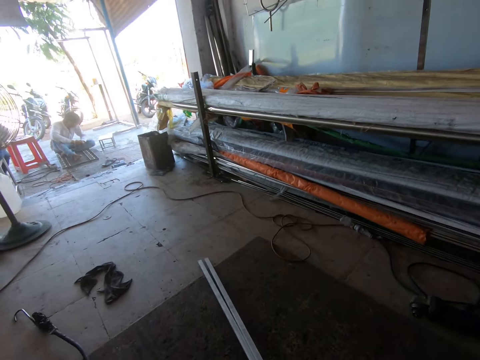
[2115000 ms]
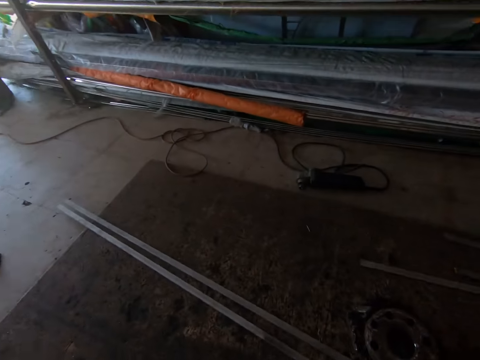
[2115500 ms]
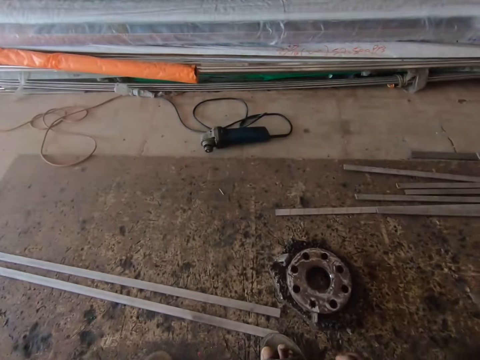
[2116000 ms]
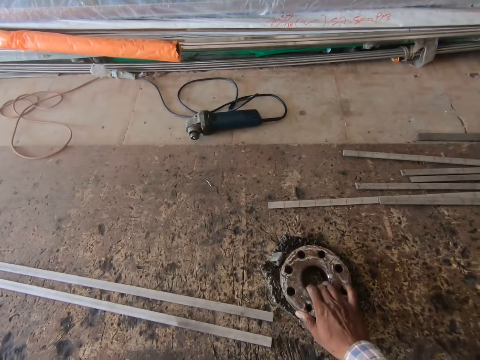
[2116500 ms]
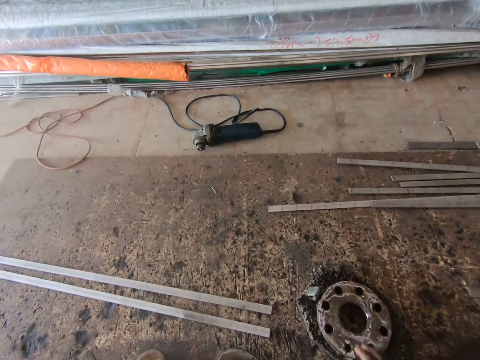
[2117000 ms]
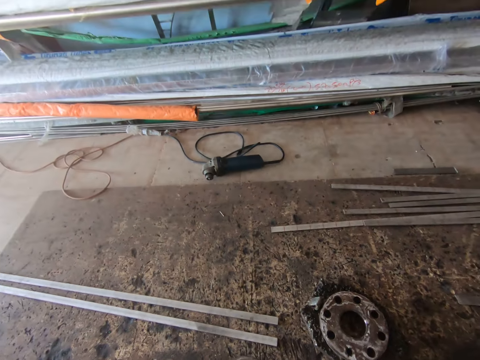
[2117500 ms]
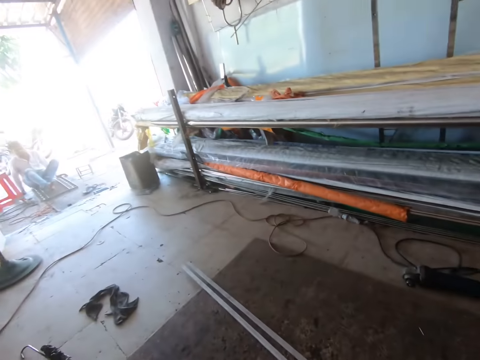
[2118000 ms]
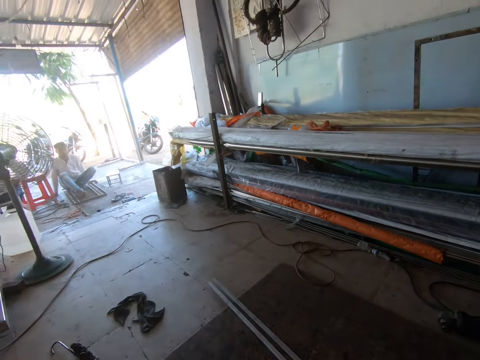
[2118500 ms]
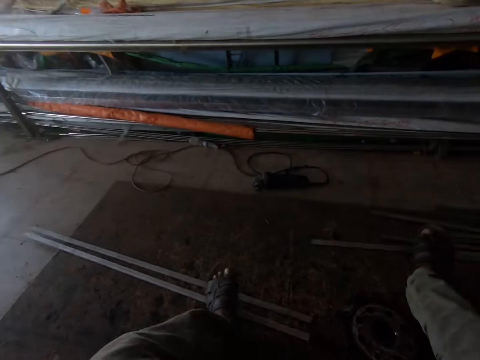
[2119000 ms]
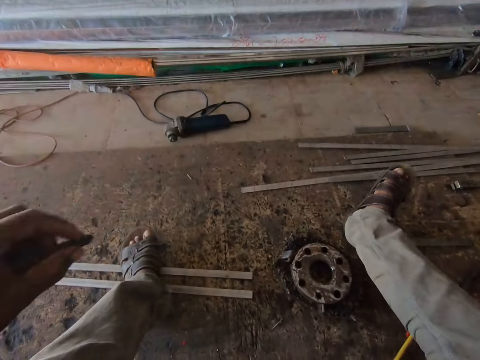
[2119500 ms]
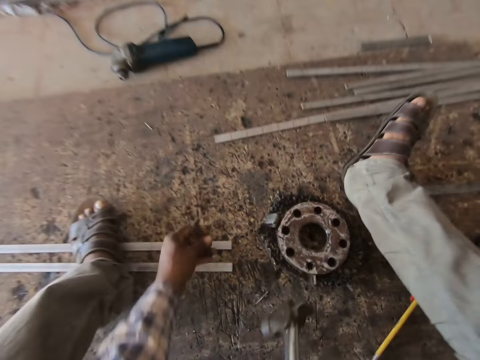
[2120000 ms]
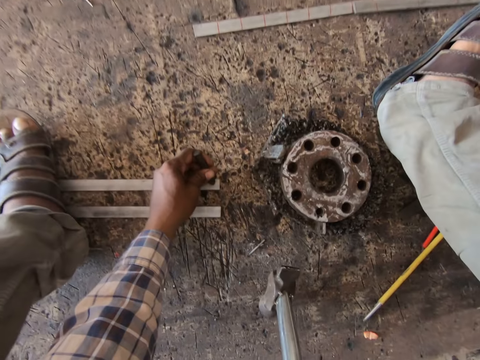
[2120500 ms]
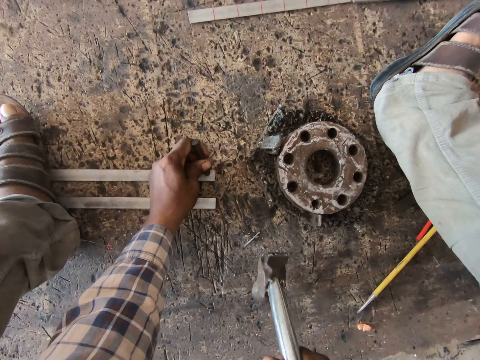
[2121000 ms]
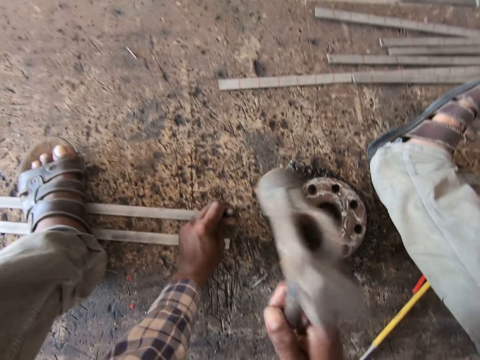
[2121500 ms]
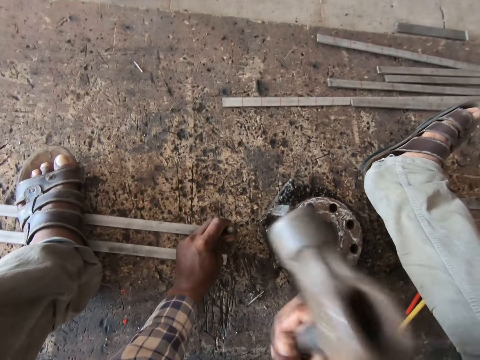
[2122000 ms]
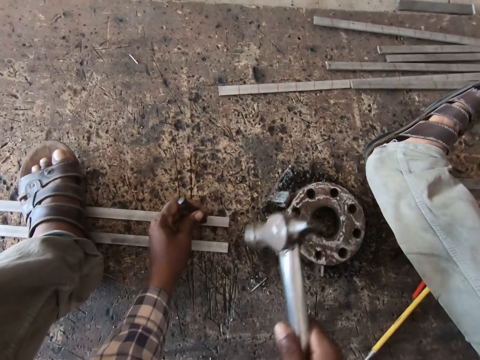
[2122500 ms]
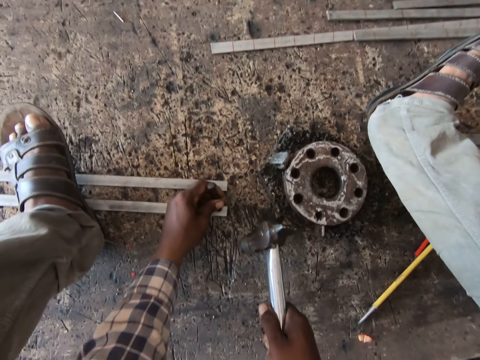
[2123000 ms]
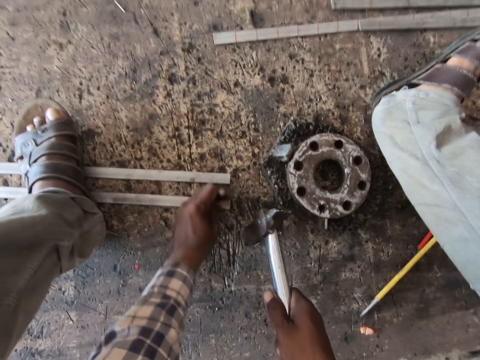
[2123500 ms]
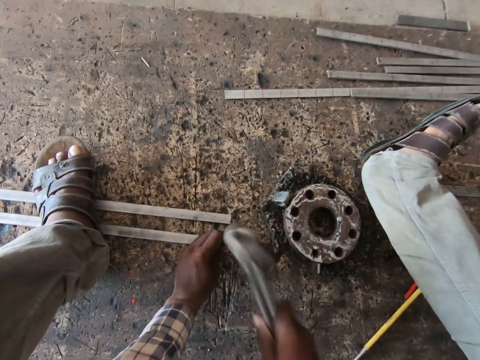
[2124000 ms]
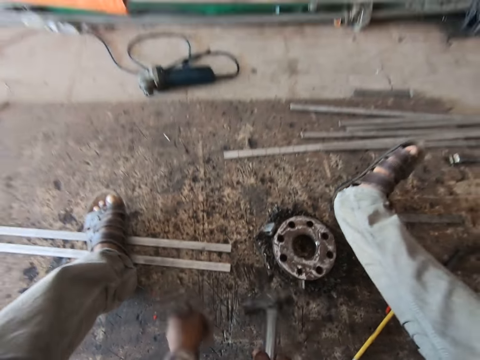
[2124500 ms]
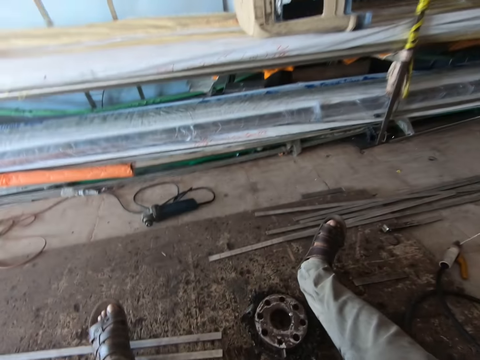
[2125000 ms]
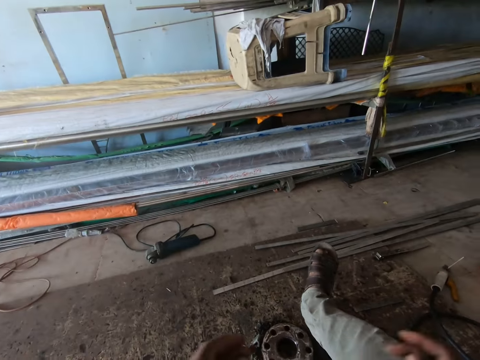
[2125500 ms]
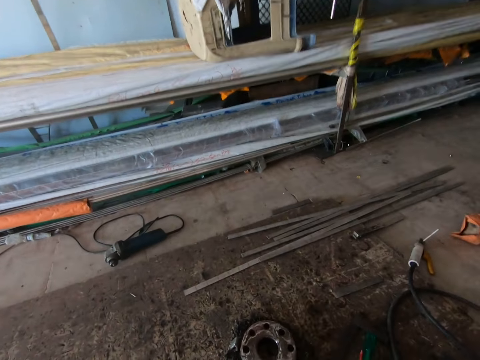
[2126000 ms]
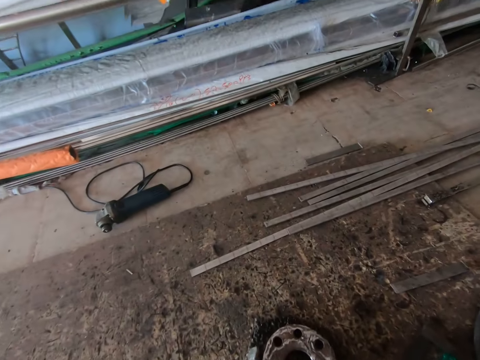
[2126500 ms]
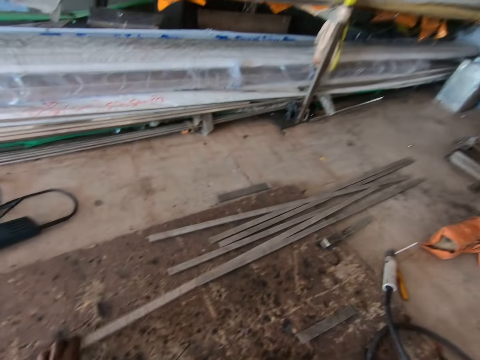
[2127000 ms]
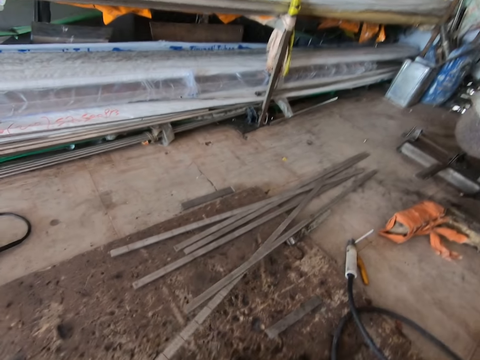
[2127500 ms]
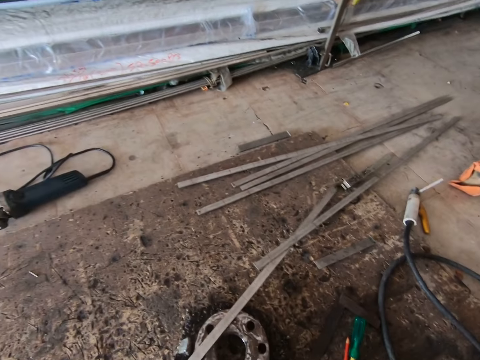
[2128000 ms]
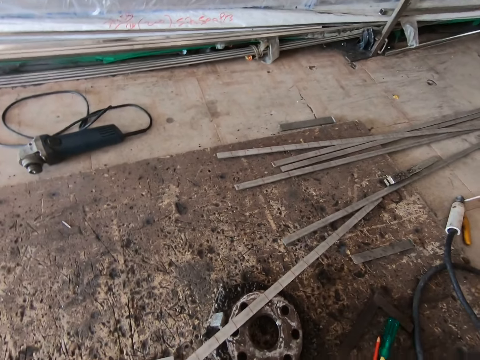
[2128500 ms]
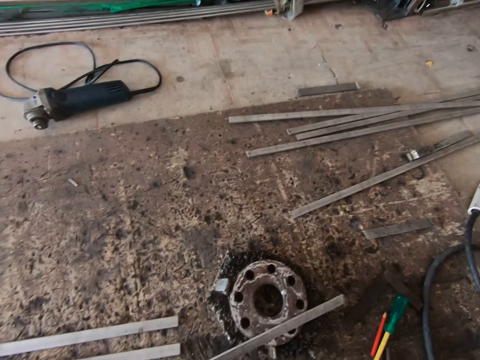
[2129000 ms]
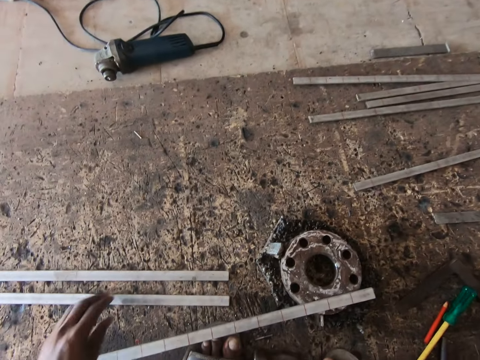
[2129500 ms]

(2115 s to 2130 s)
The camera wearer moves two metal flat bars or steel metals on the floor with his right hand. He moves a flange on the floor with his right hand. He looks around. He straightens his legs. He places the hammer on the floor with his right hand. He places the chisel on the metal flat bar with his left hand. He hits the chisel on the metal flat bar on the floor with the hammer in his right hand. He places the hammer on the floor with his right hand. He places the chisel on the metal flat bar with his left hand. He hits the chisel on the metal flat bar on the floor with the hammer in his right hand. He drops the hammer on the floor with his right hand. He straightens his legs. He moves the metal flat bar on the floor with his left hand. He picks up the steel metal on the floor. He moves the metal flat bar on a car flange on the floor with his left hand.

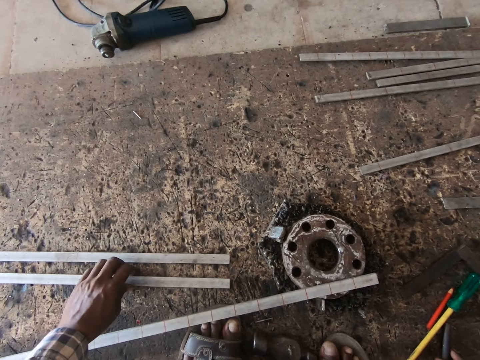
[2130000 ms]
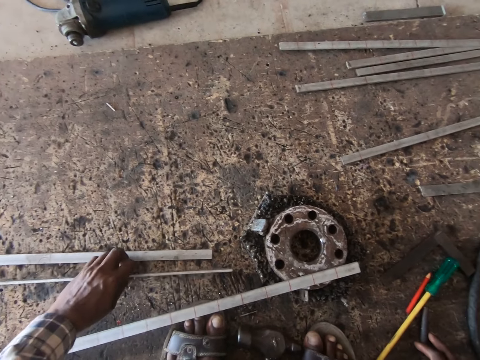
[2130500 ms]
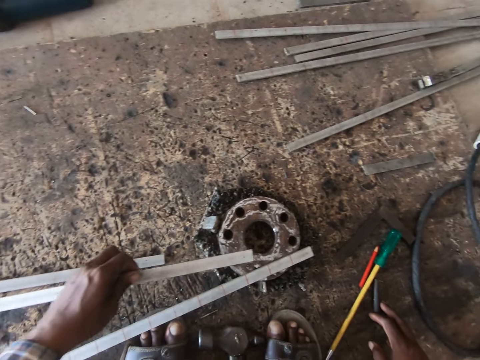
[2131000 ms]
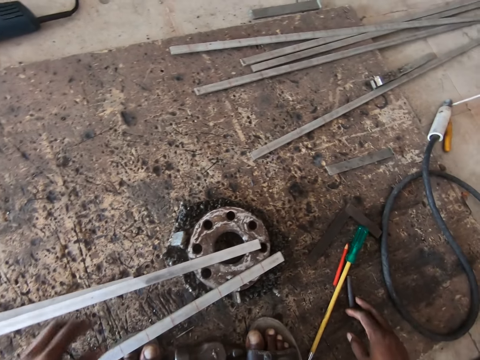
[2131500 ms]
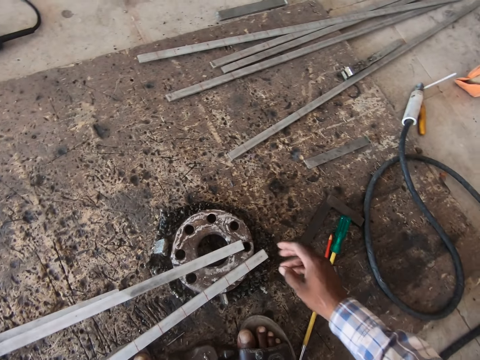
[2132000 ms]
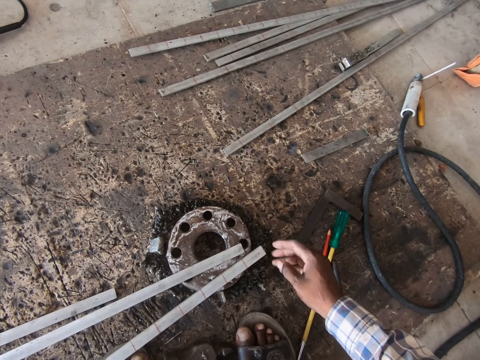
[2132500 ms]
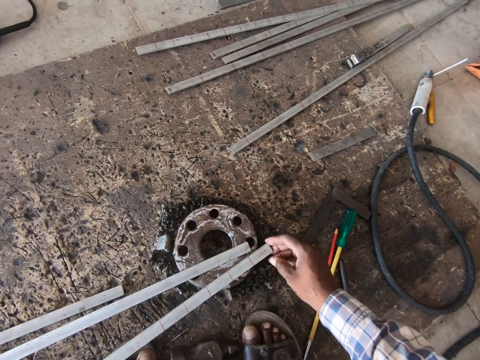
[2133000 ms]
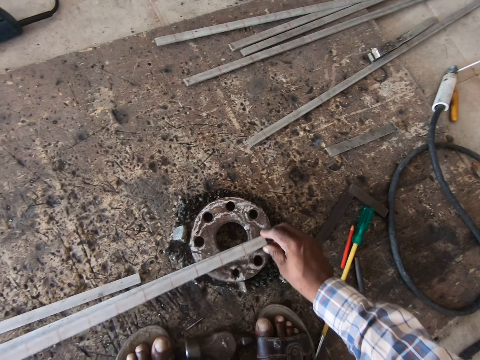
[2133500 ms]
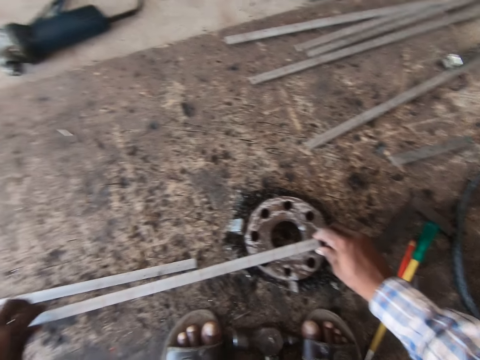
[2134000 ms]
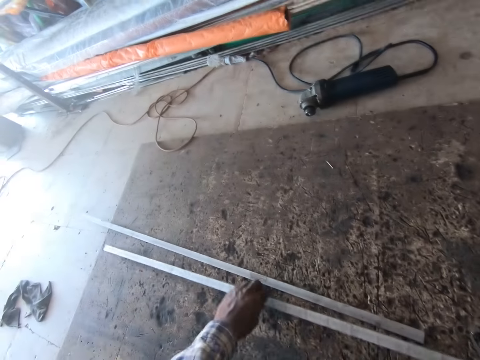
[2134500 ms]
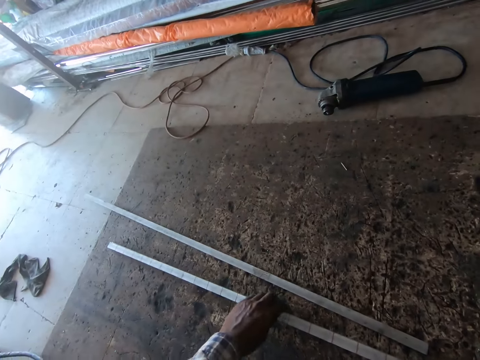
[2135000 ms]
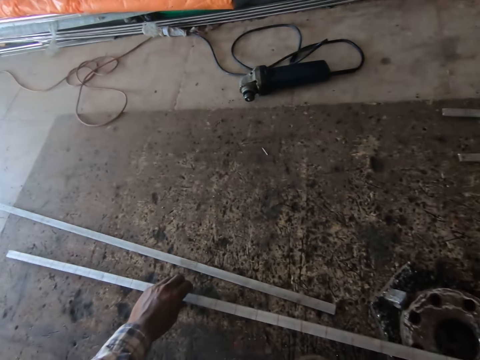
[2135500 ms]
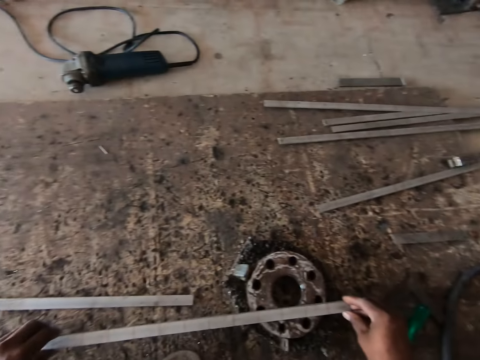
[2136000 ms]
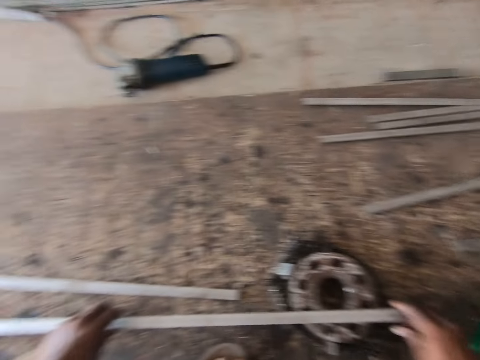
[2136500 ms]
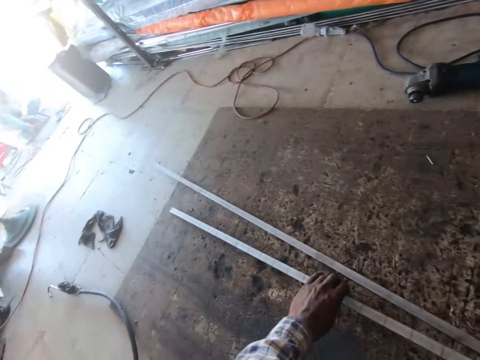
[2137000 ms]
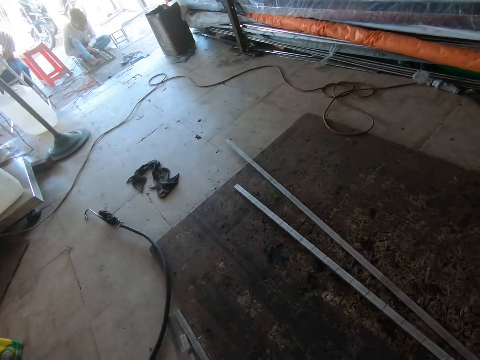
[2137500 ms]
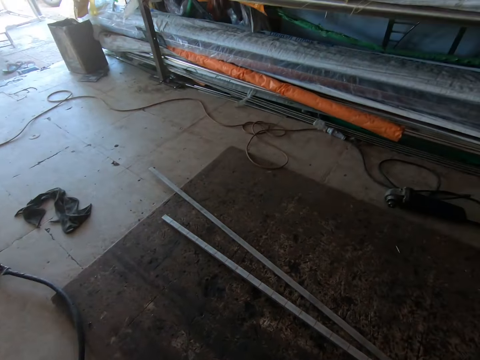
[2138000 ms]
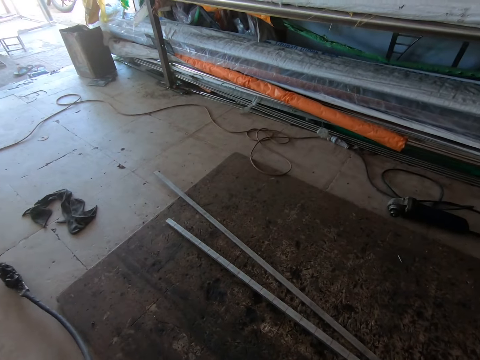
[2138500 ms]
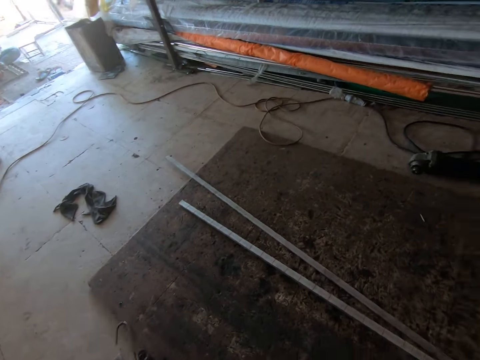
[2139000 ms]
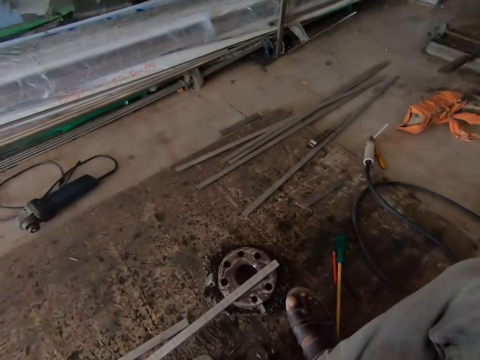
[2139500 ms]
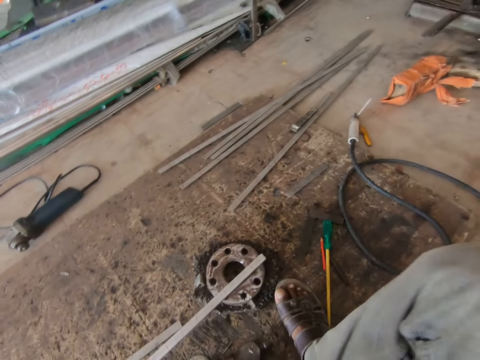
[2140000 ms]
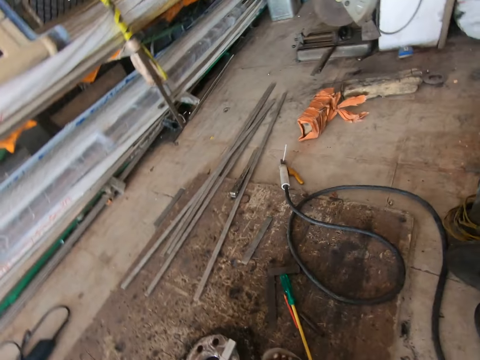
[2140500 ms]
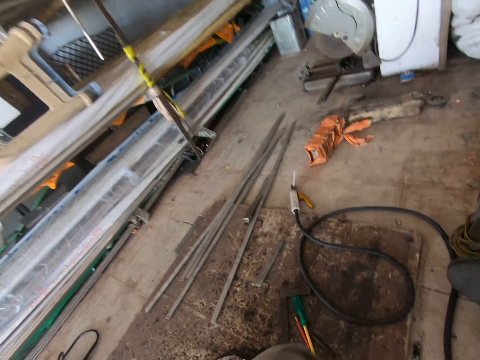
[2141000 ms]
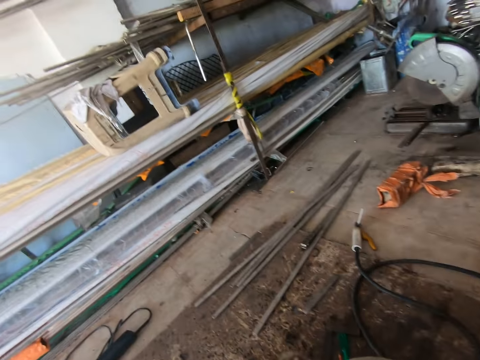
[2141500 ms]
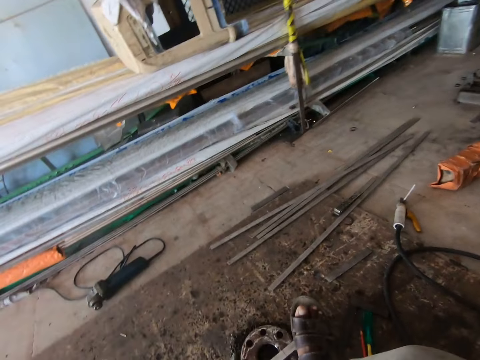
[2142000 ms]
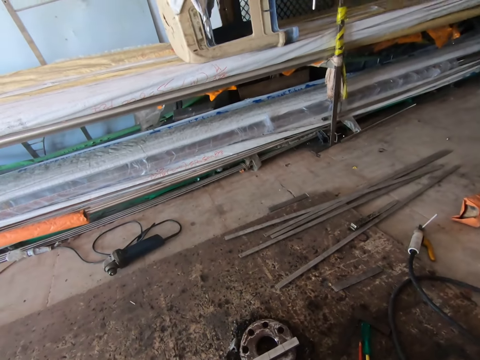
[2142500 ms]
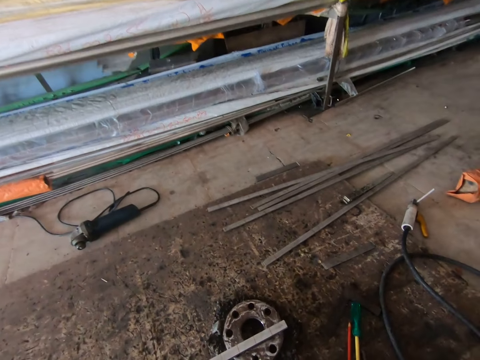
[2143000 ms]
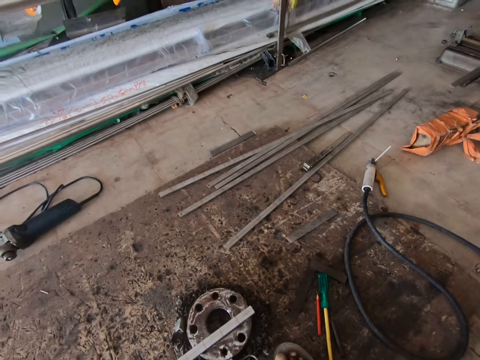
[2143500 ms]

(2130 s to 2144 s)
The camera wearer picks the metal flat bar from the floor with his left hand. He moves the metal flat bar from the floor with his left hand. He drops the metal flat bar on the flange on the floor with his left hand. He holds the metal flat bar on the flange on the floor with both hands. He lifts the metal flat bar from the flange on the floor with both hands. He drops the metal flat bar on the other metal flat bar on the flange on the floor with both hands. He moves the metal flat bars on the floor with both hands. He adjusts the metal flat bars on the floor with both hands. He picks up a welding machine on the floor. He drags a torch extension hose on the ground with his left hand. He straightens his legs.
